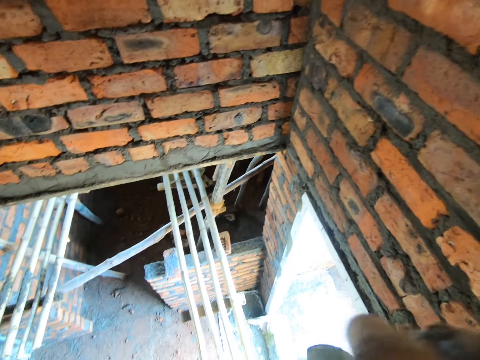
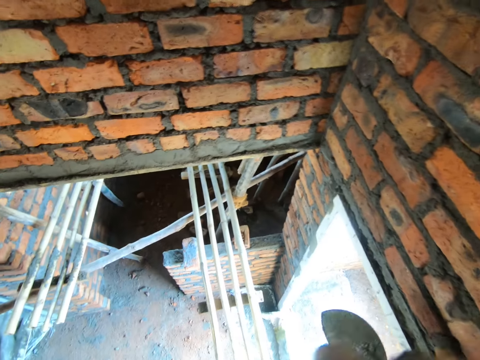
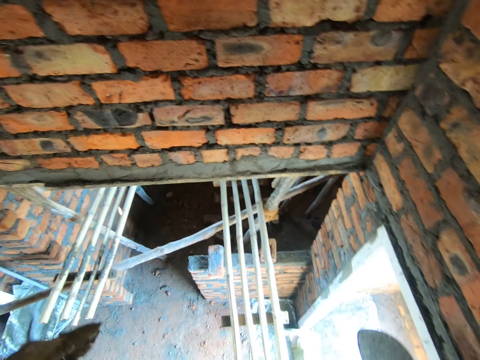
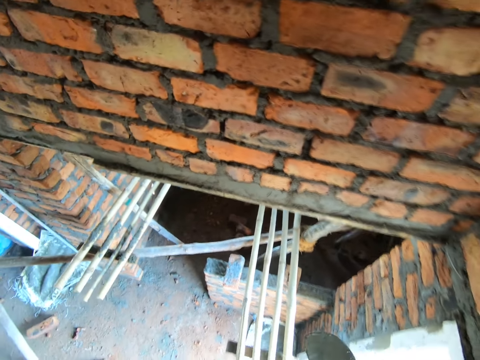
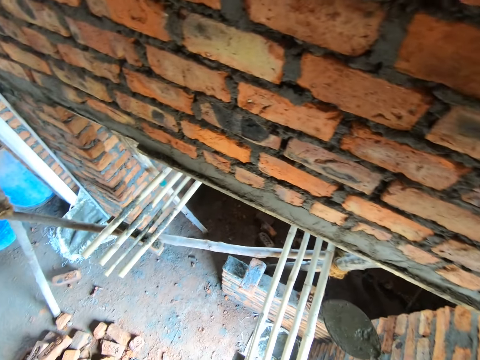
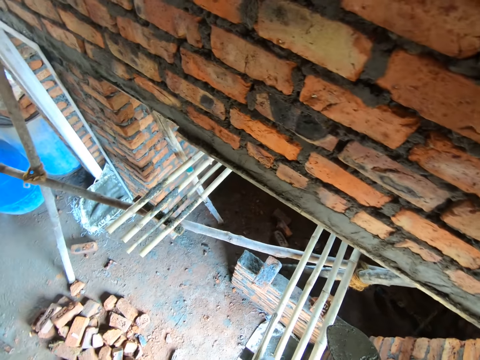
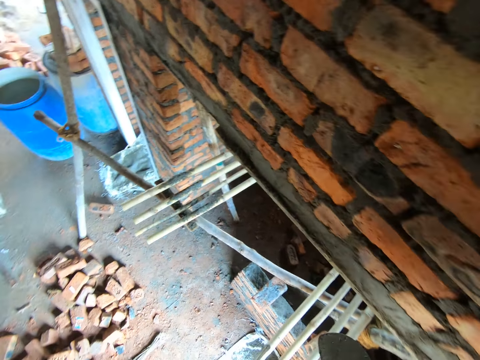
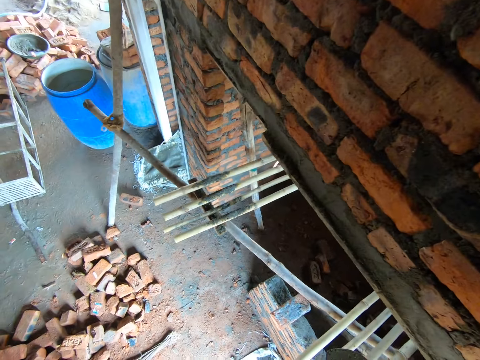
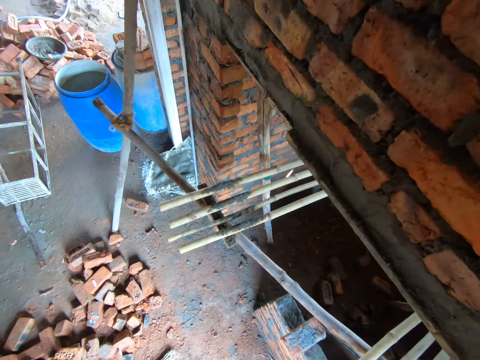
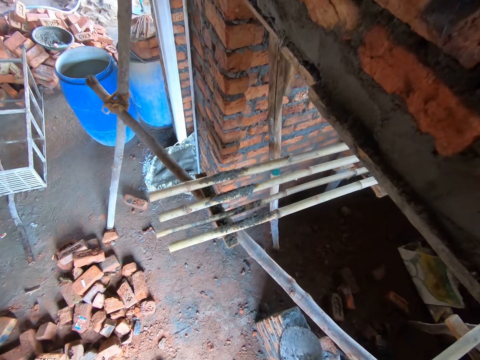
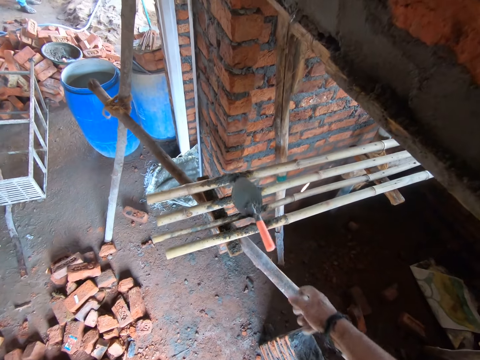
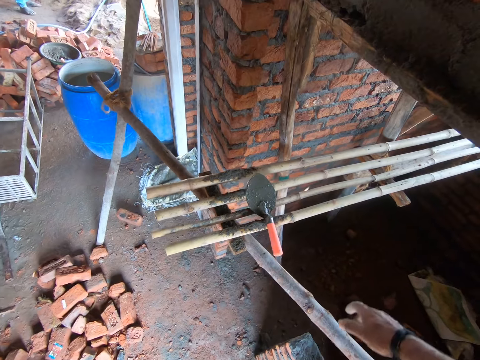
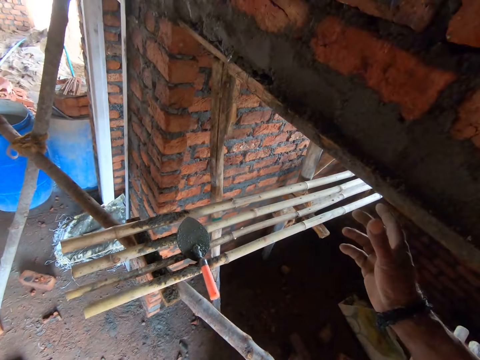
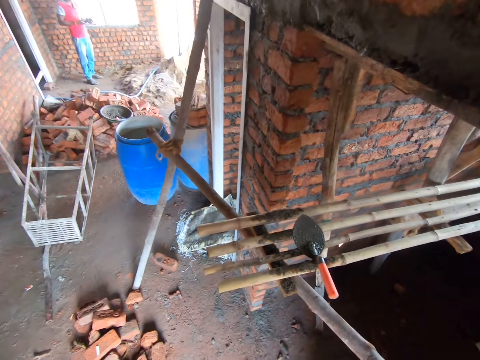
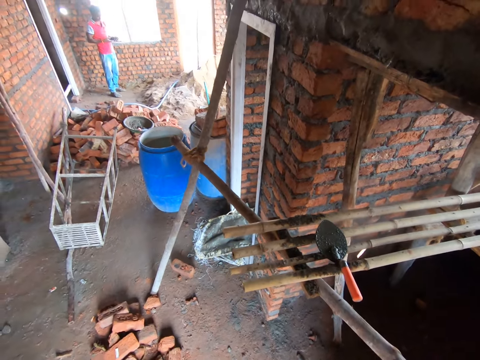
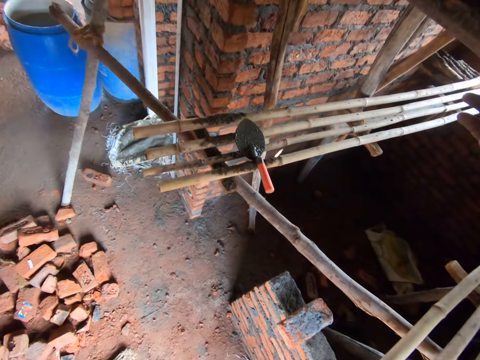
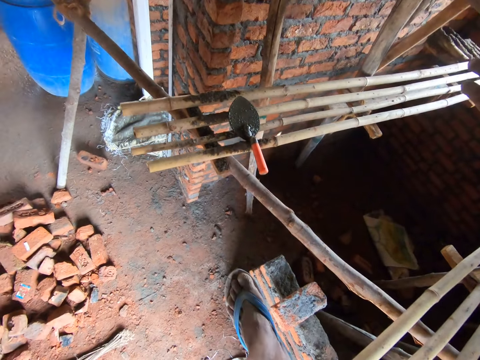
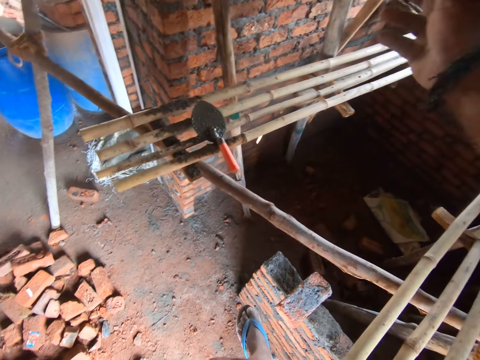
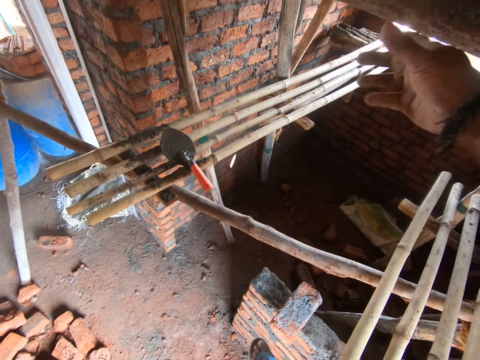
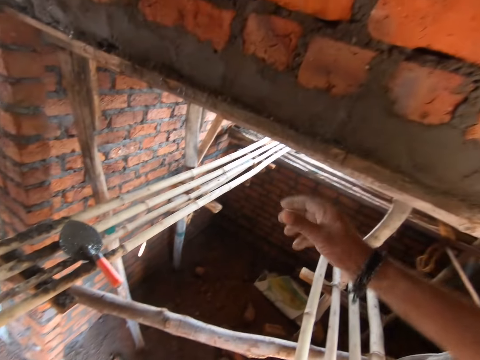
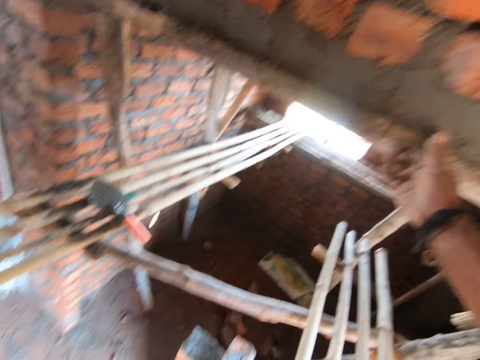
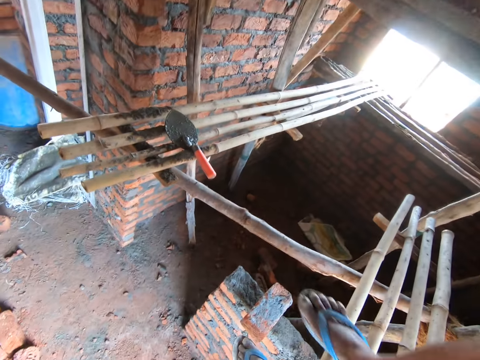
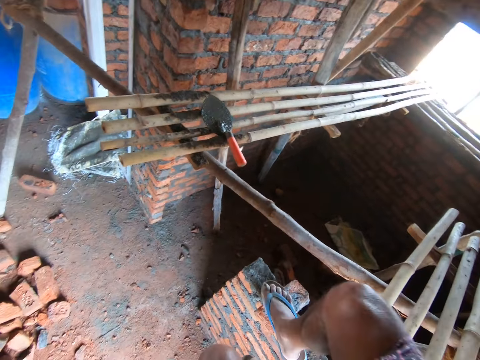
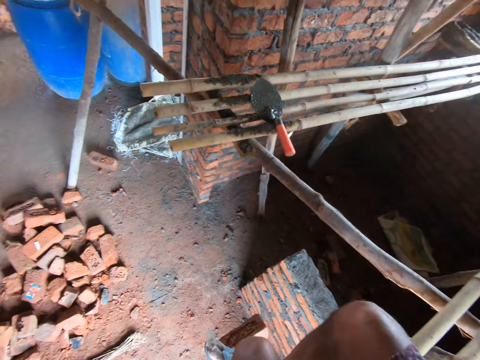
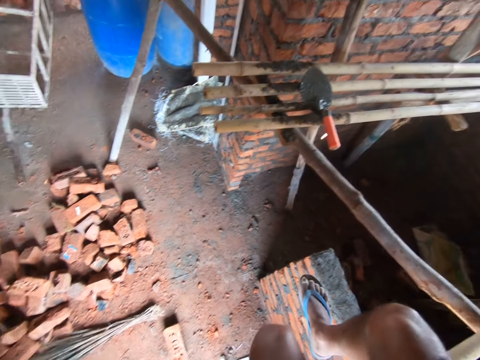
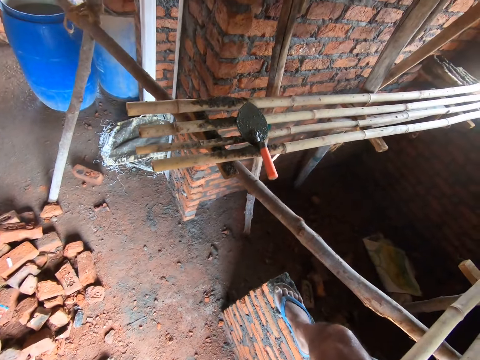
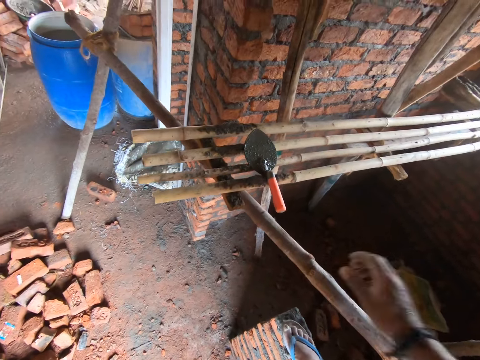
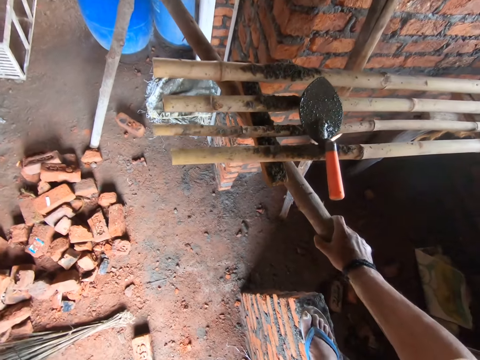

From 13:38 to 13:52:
The camera wearer walks on the structure. They drop the trowel on the structure. They climb down a platform.

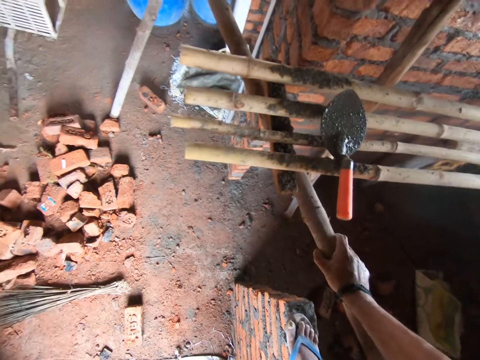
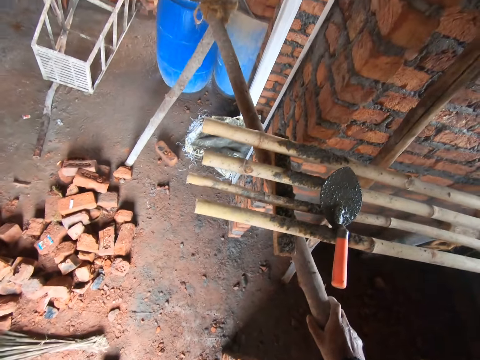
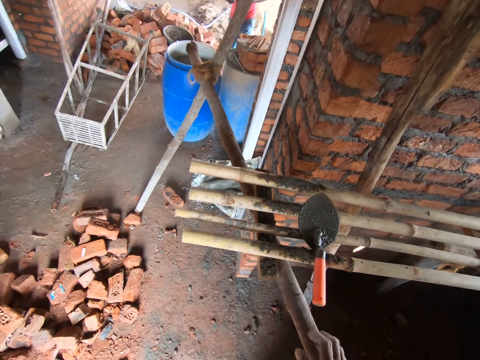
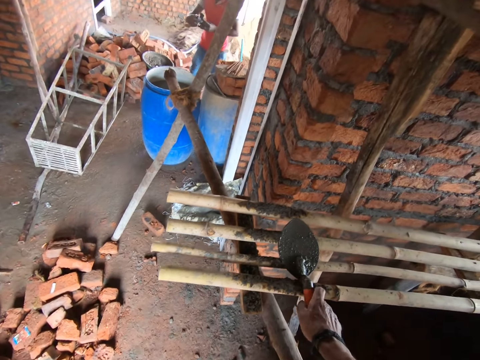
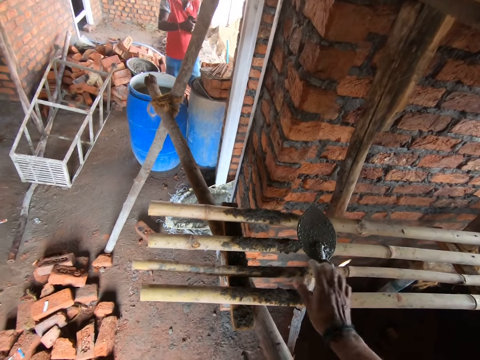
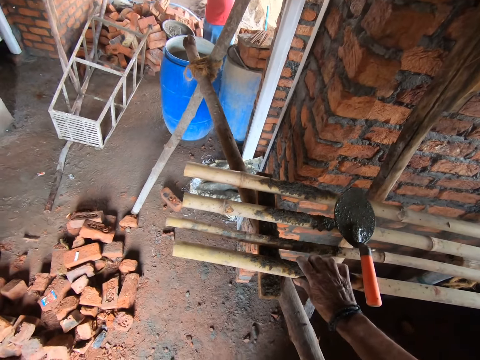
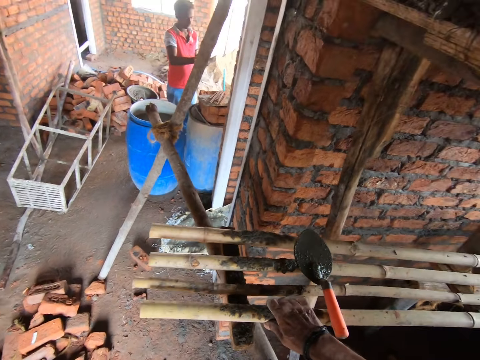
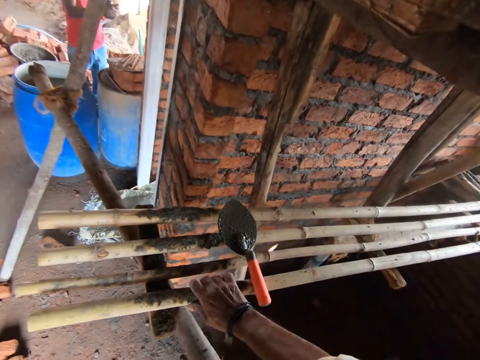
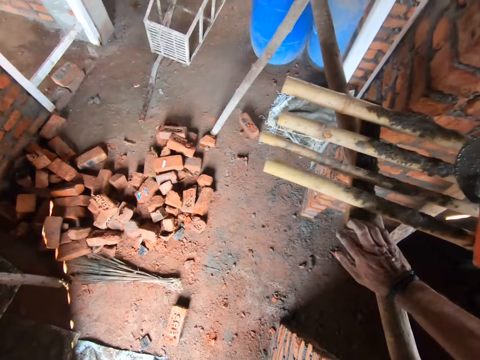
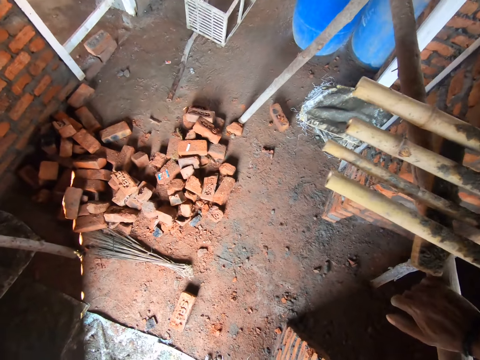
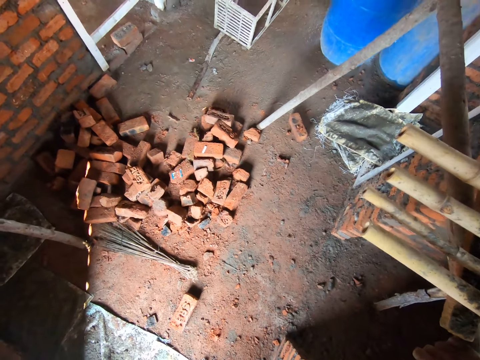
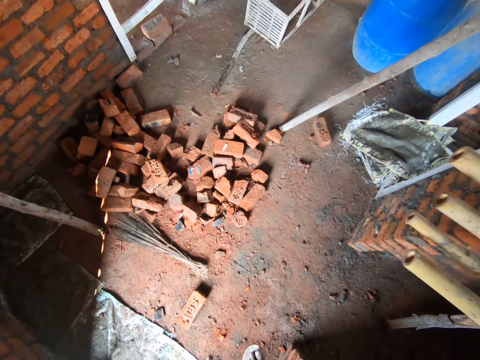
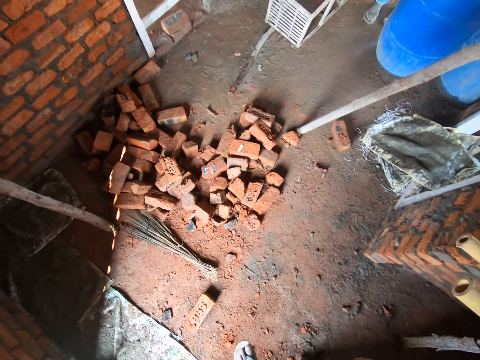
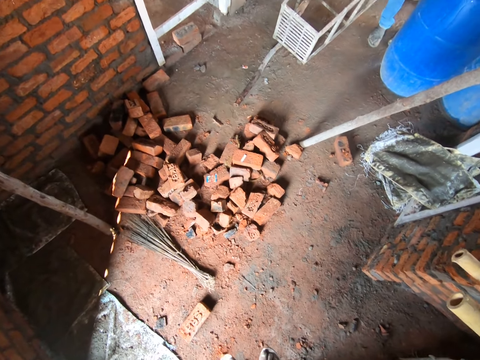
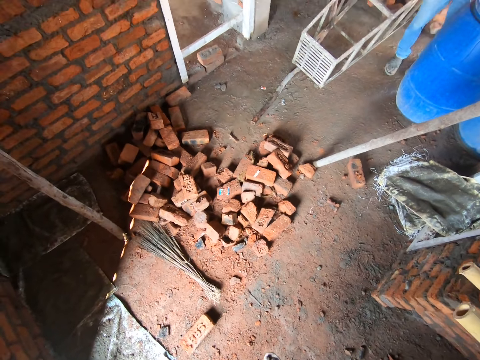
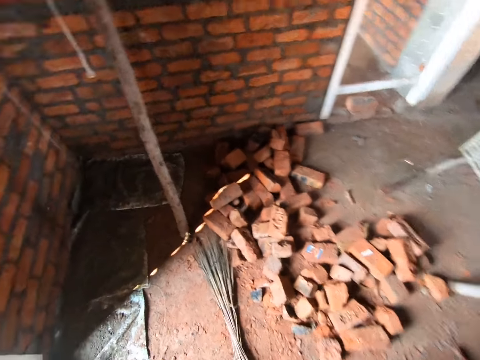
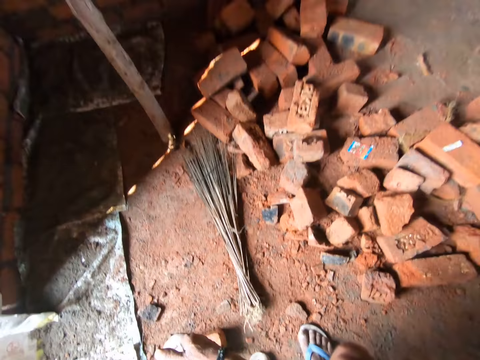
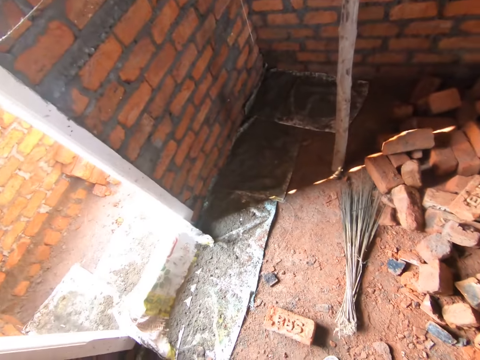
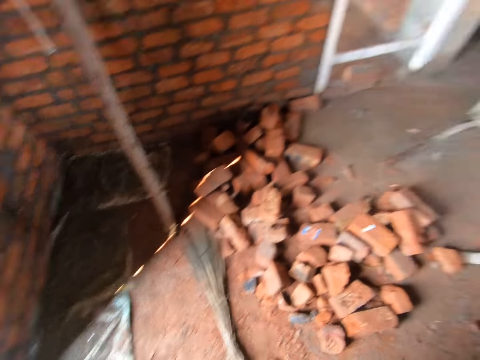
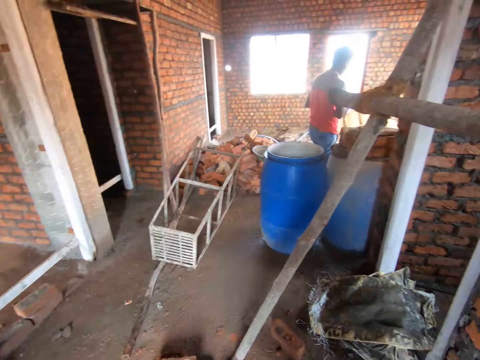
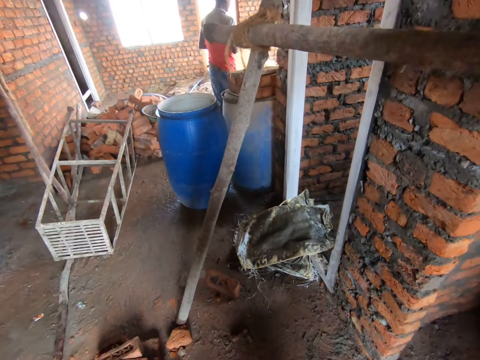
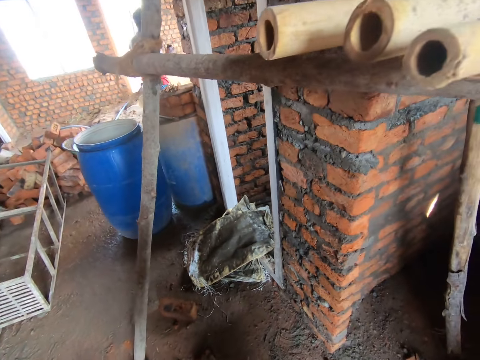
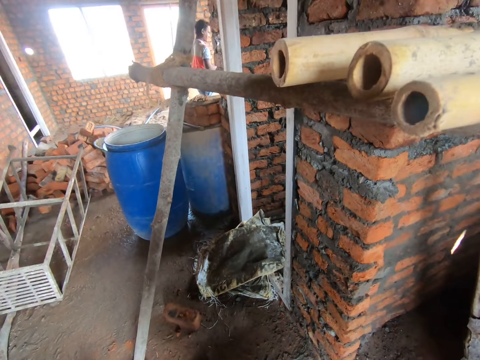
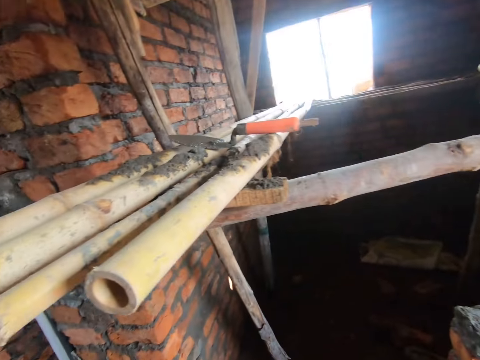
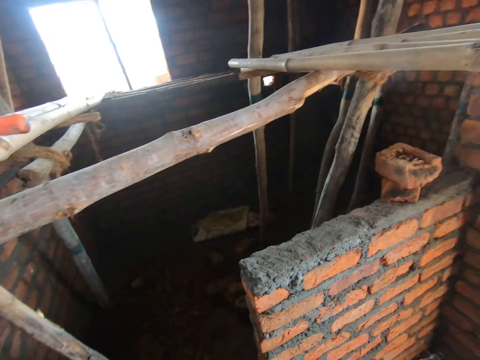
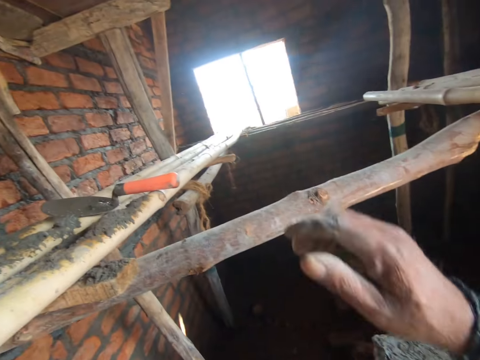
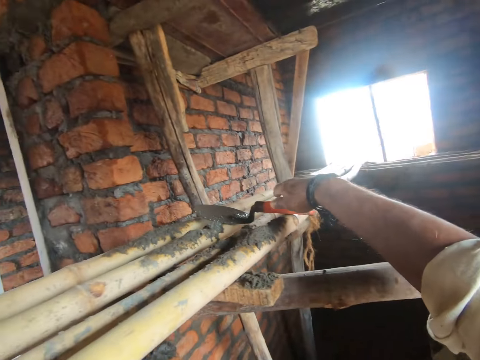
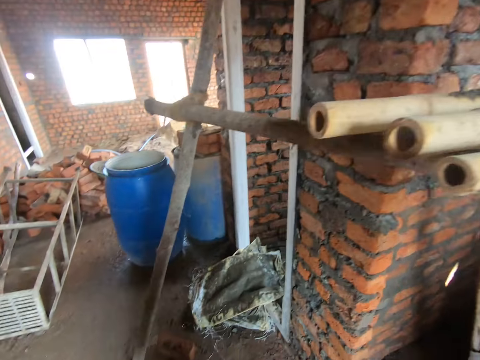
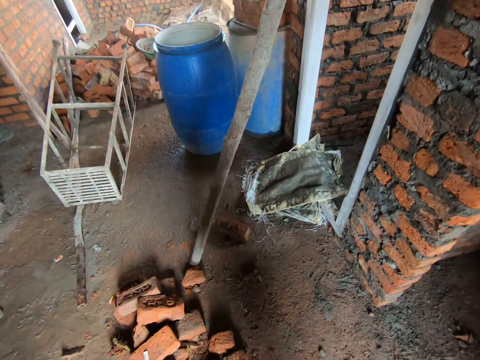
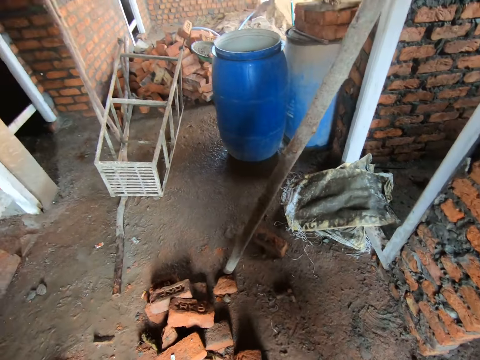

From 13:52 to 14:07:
The camera wearer touches the trowel. They move the trowel. They jump down. They look around. They communicate to a man. They pick up the trowel.
